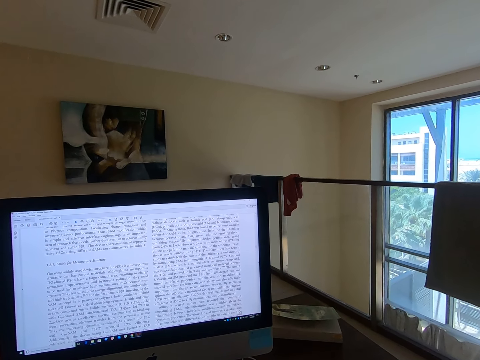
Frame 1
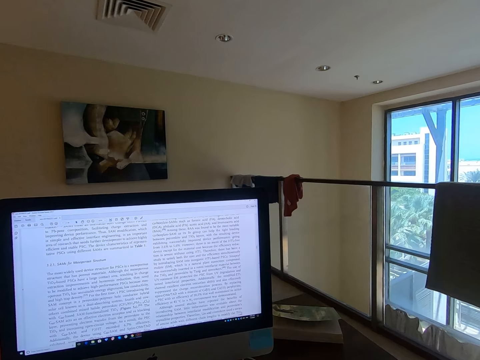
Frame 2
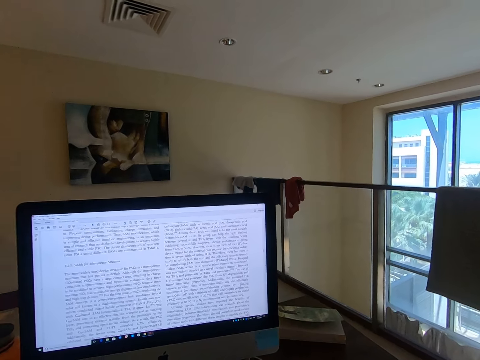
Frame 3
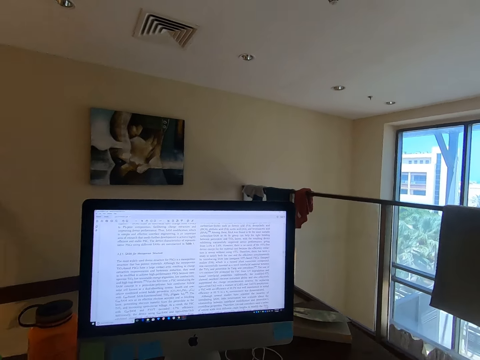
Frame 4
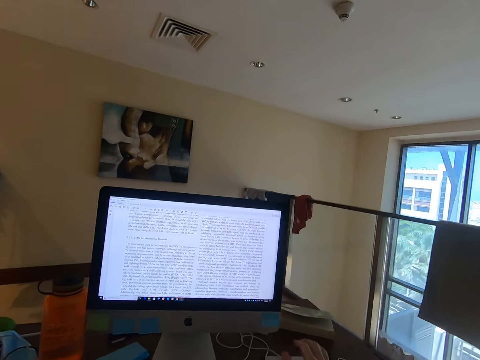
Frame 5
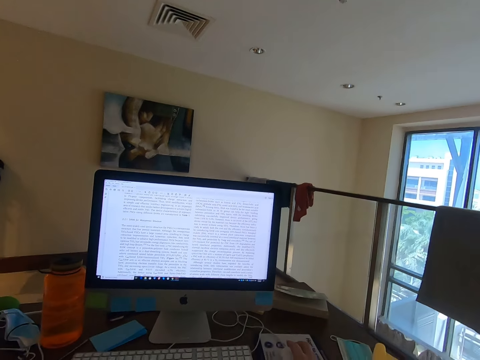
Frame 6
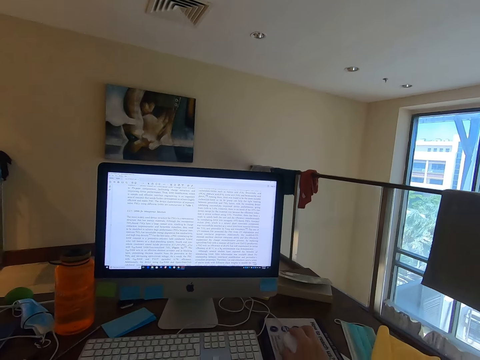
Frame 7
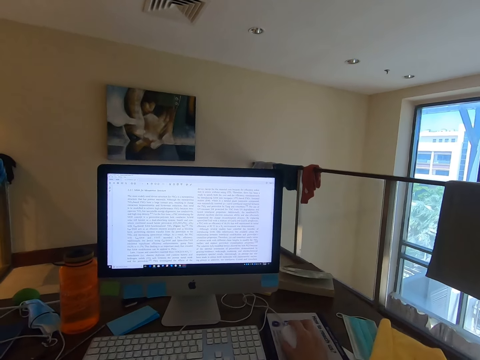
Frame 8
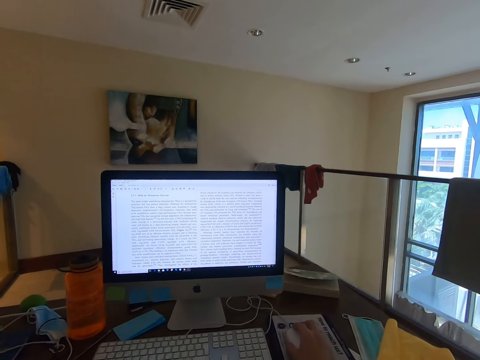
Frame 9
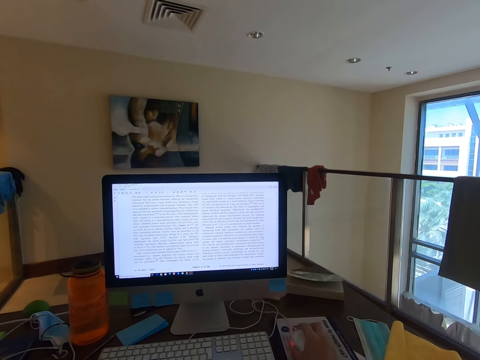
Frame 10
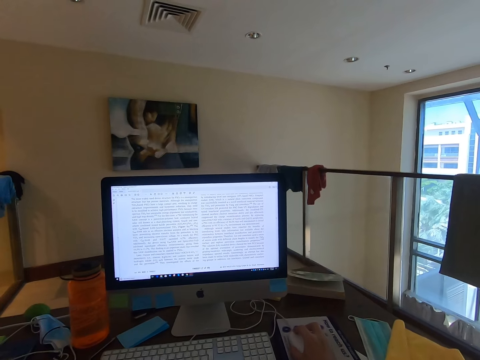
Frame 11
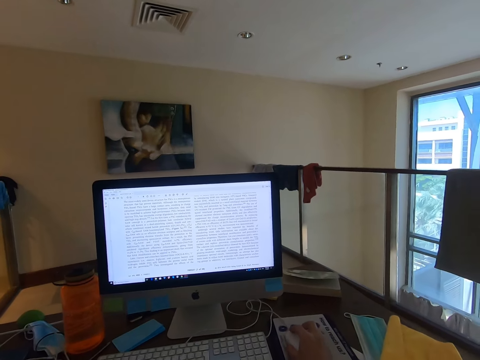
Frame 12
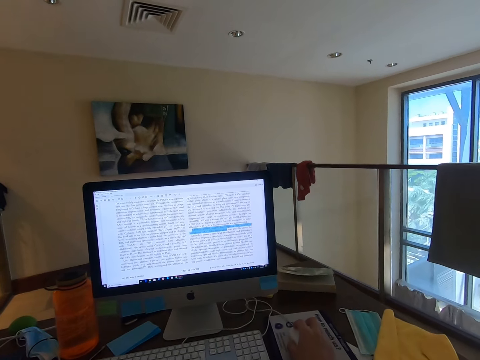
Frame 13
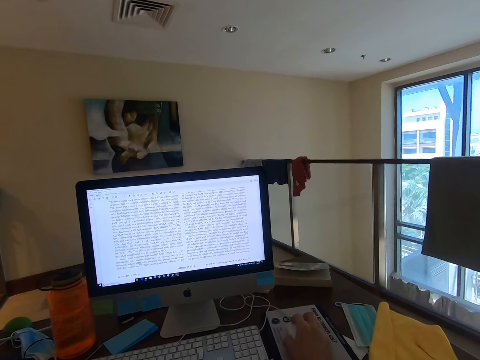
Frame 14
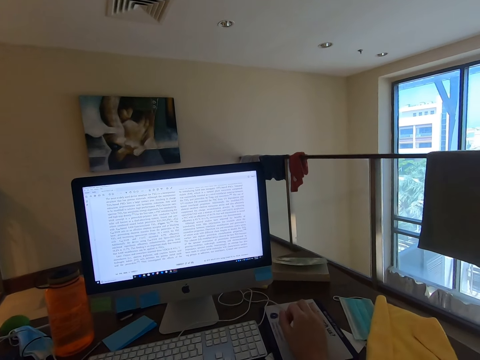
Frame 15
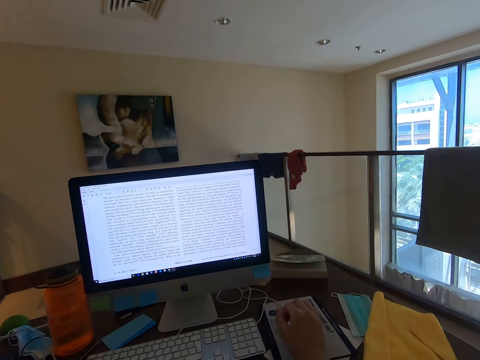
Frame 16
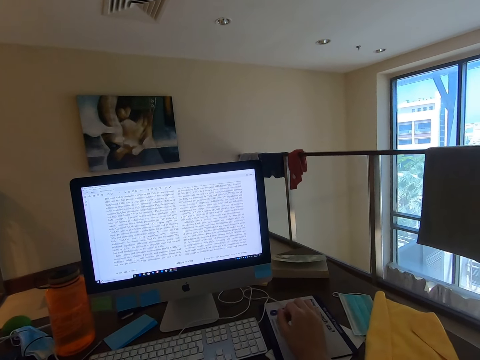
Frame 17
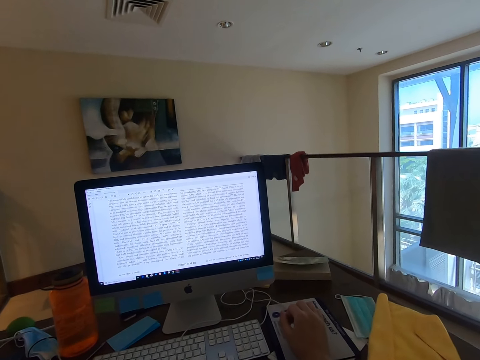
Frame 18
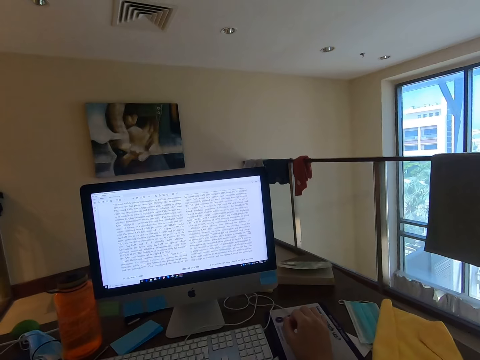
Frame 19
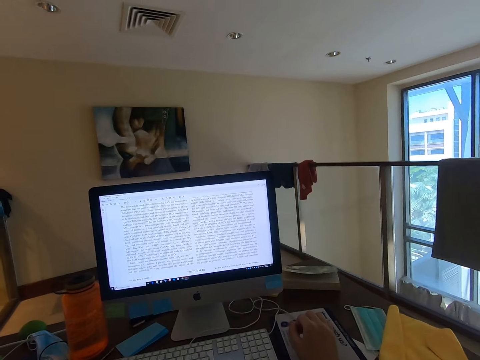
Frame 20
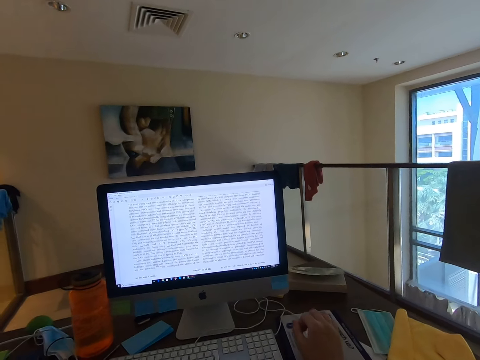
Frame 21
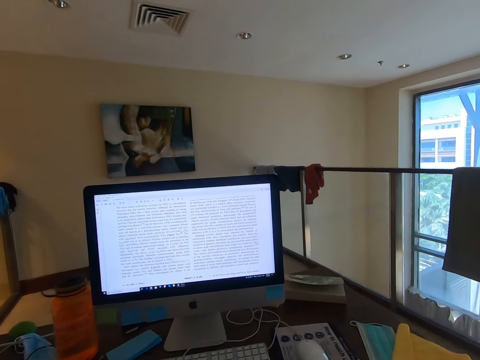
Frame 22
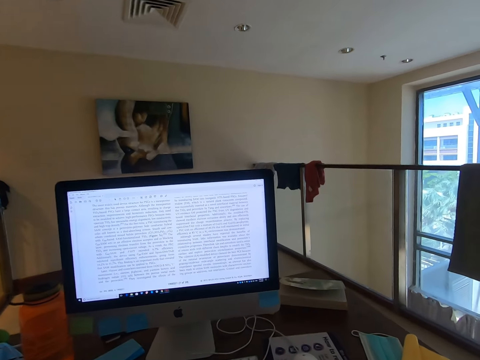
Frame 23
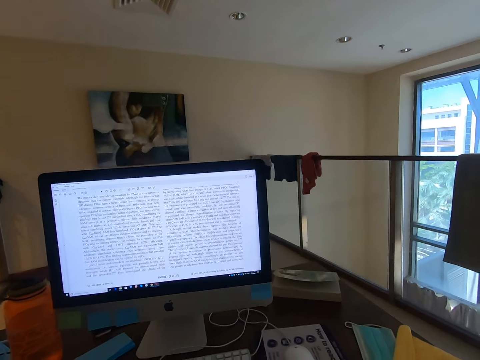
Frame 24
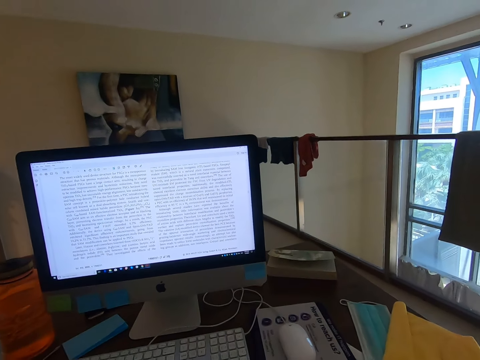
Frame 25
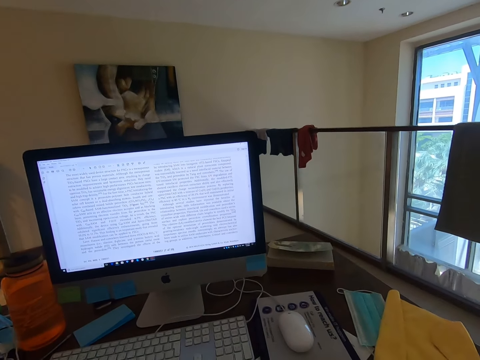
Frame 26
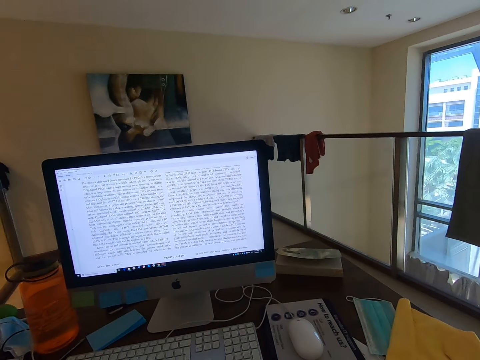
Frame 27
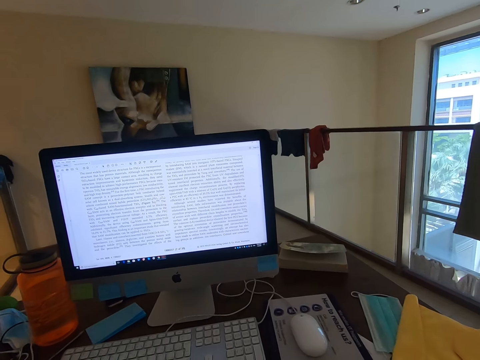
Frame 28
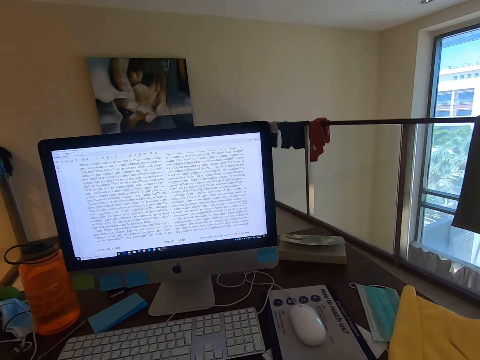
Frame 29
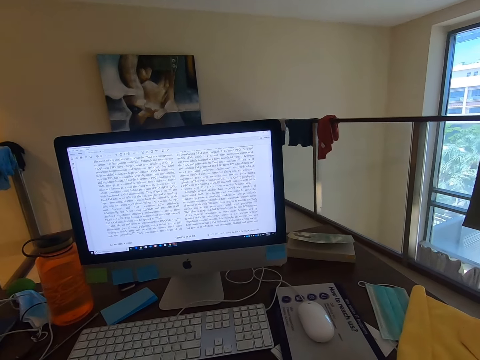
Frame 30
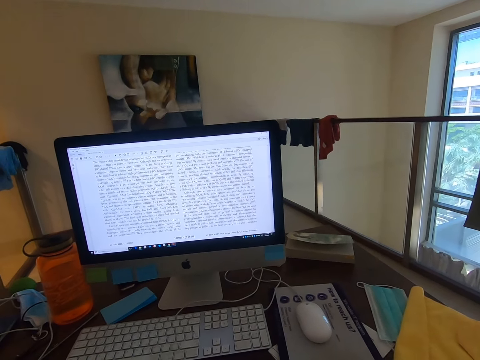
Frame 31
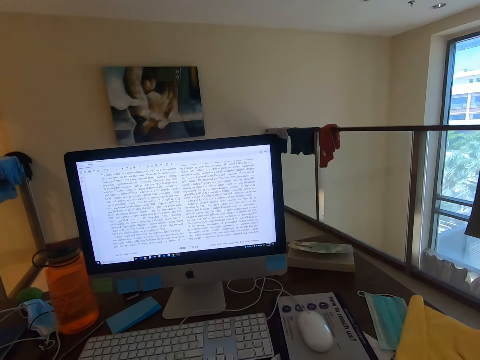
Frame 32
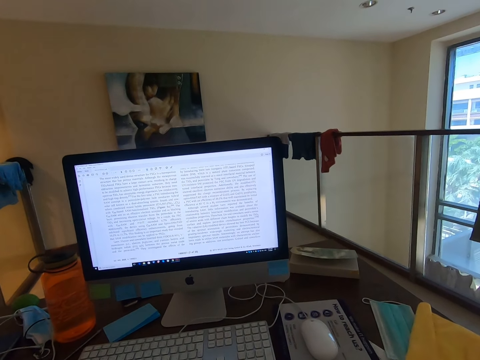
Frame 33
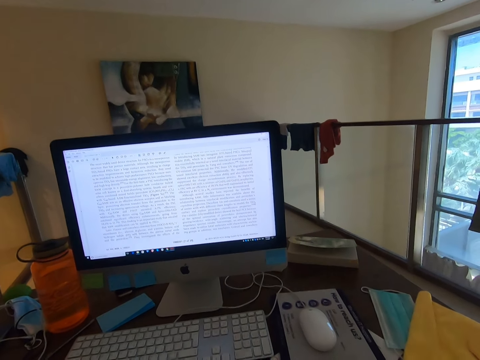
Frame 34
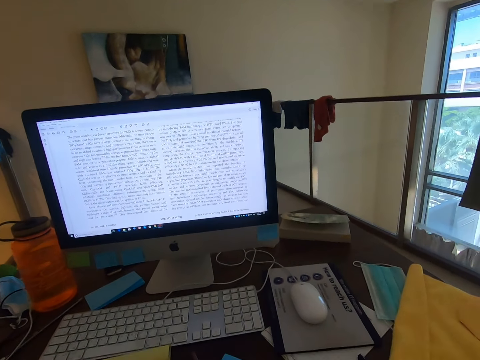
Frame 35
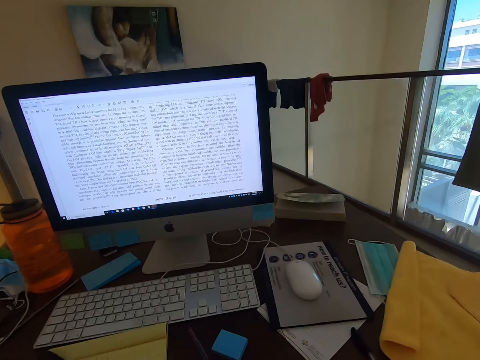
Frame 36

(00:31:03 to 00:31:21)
The camera wearer holds the mouse and uses the mouse. They stare at the monitor's screen. They operate the computer. They stare at the monitor's screen. They let go of the mouse. They stare at the monitor's screen. They lift their hand.

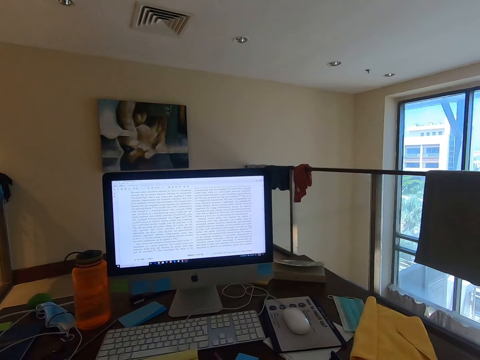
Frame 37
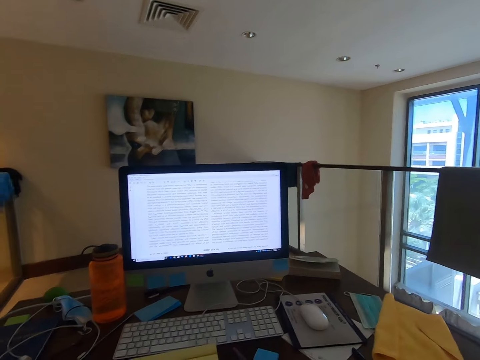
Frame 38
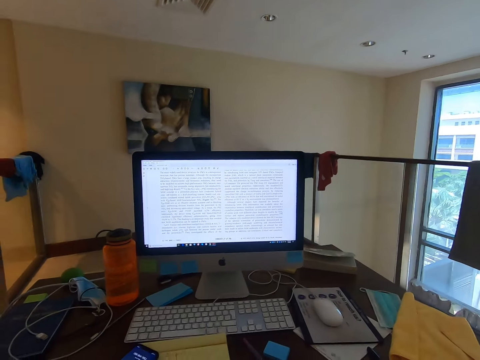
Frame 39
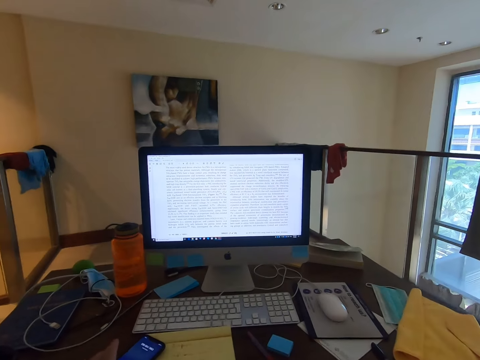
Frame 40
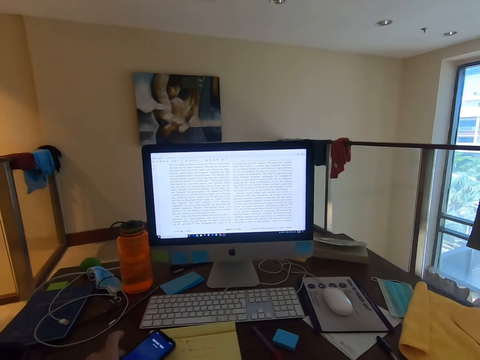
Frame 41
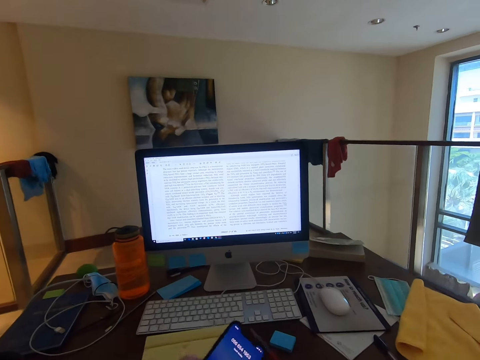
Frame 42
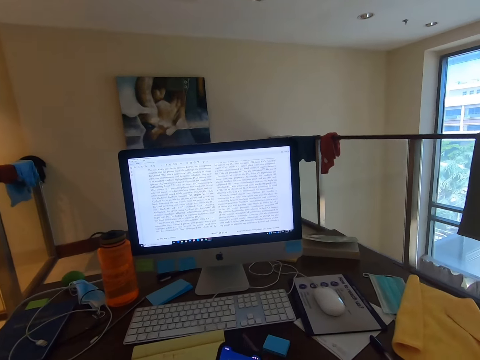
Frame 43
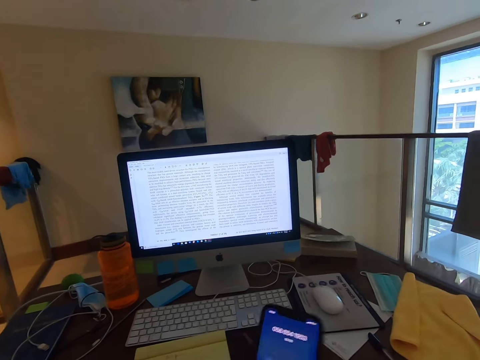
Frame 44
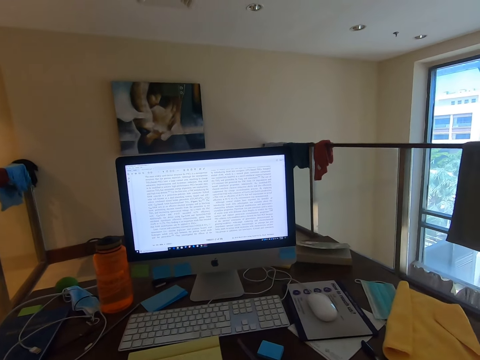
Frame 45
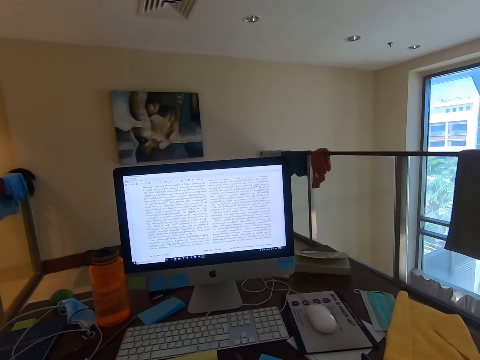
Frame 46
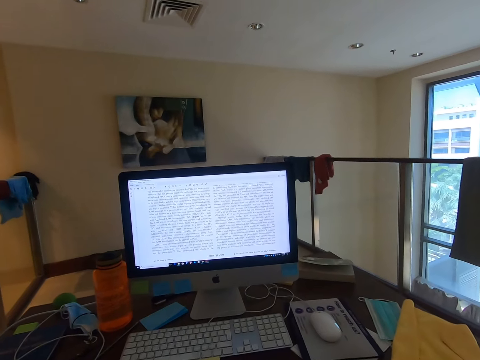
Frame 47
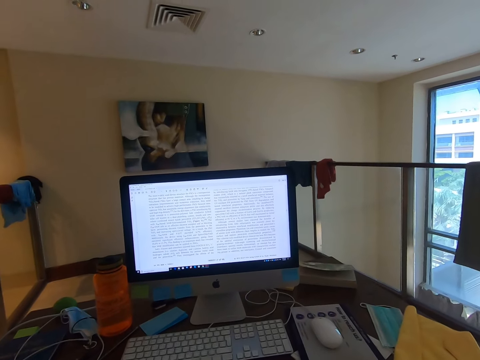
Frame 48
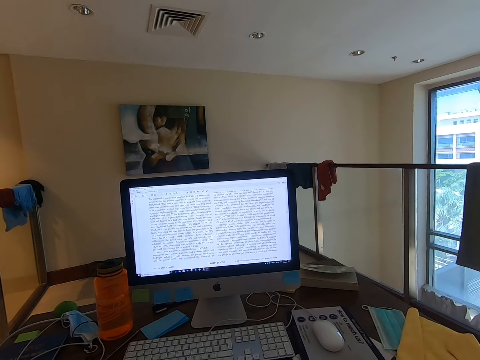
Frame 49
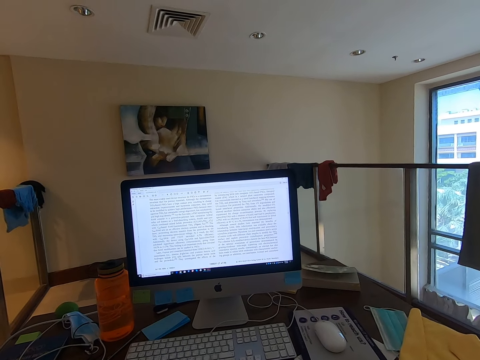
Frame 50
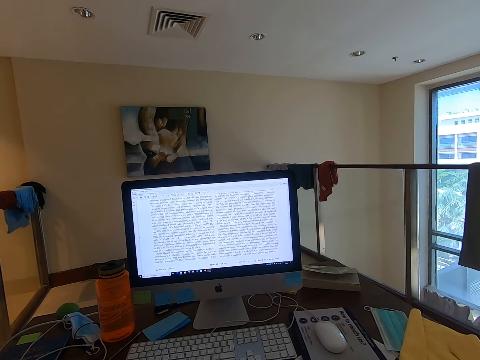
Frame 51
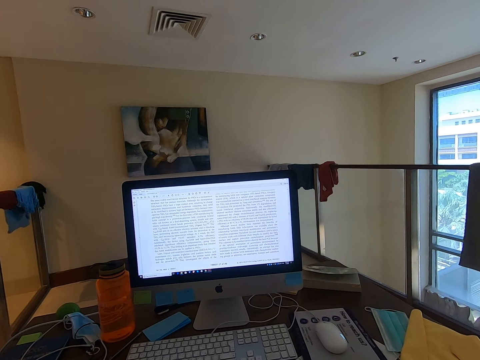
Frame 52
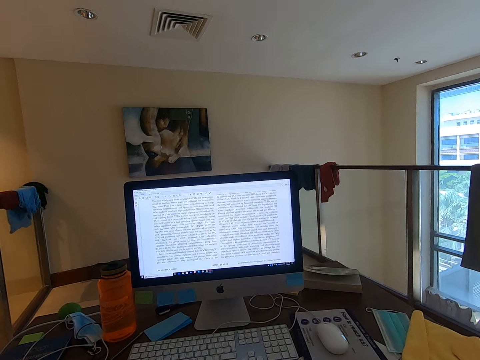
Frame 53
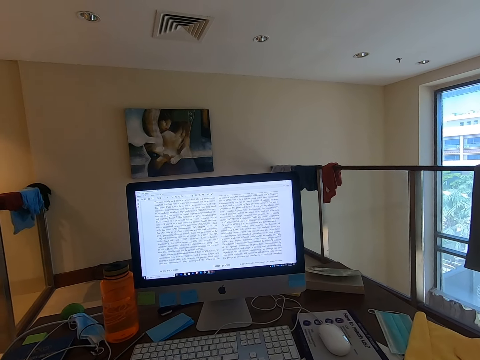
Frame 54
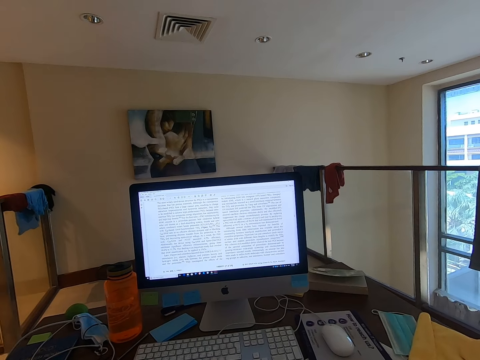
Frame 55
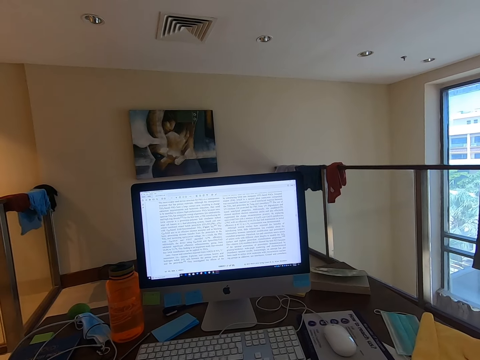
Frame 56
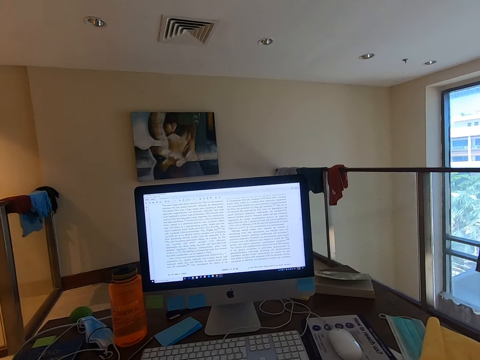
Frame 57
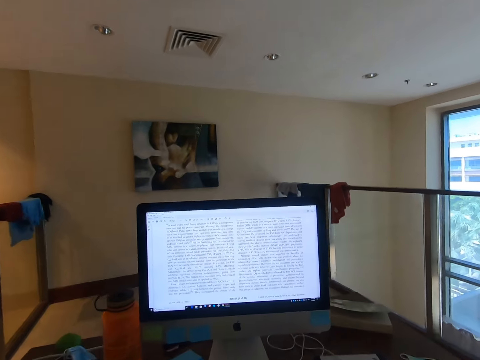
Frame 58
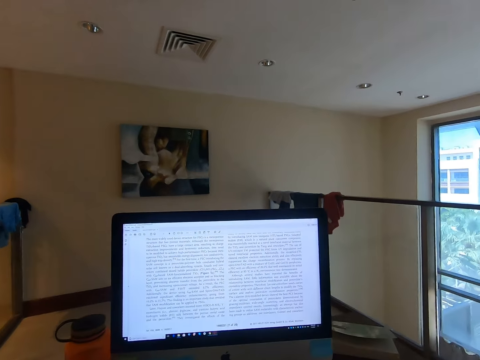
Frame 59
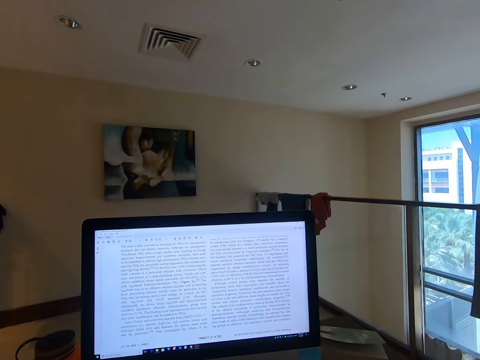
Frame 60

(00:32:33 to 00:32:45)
The camera wearer picks up the phone. He places the phone in his right hand. He stares at the monitor's screen. He talks on the phone with a person.
